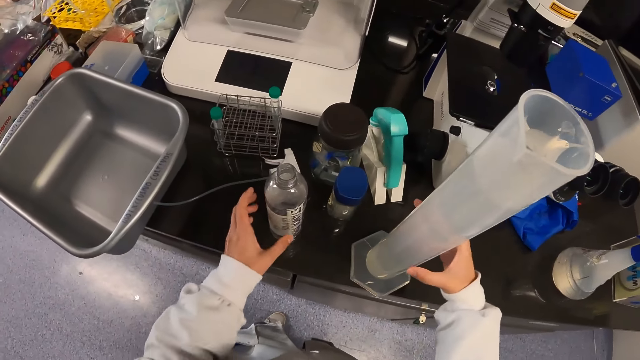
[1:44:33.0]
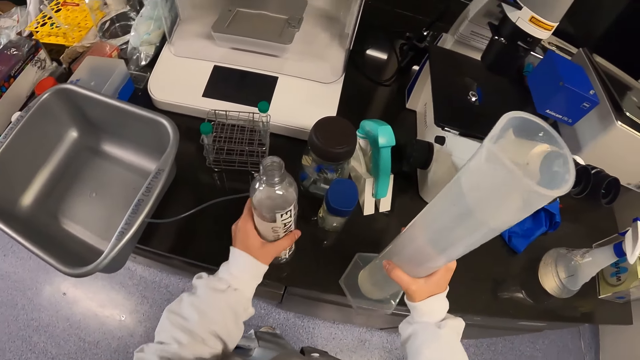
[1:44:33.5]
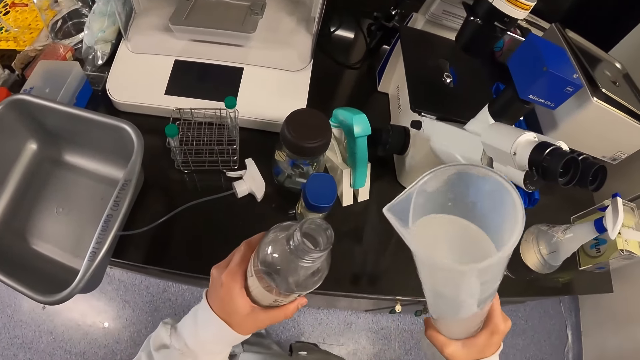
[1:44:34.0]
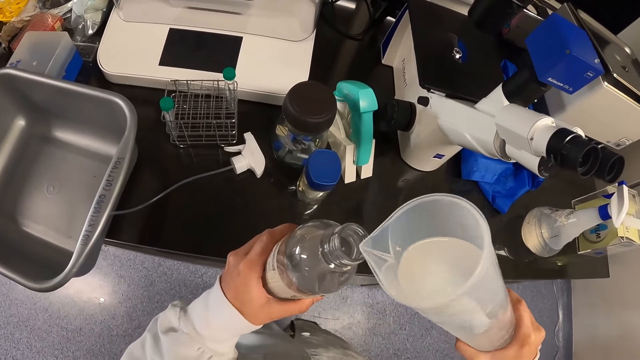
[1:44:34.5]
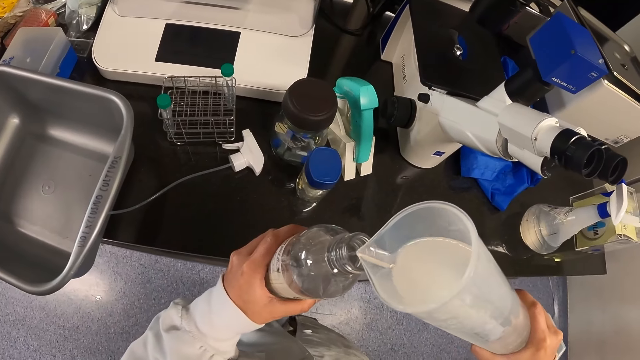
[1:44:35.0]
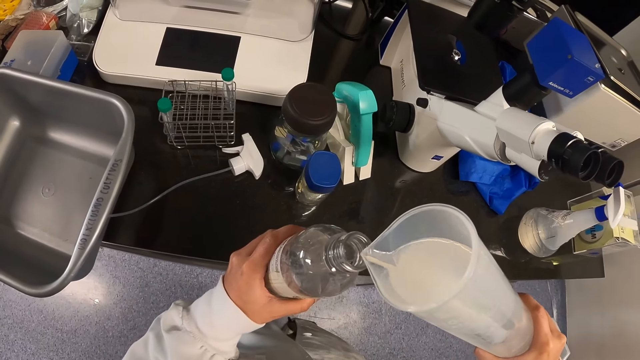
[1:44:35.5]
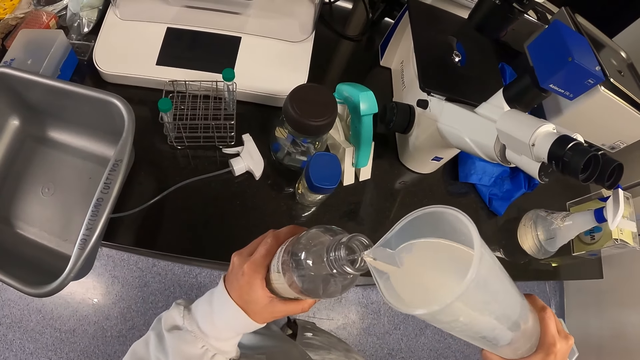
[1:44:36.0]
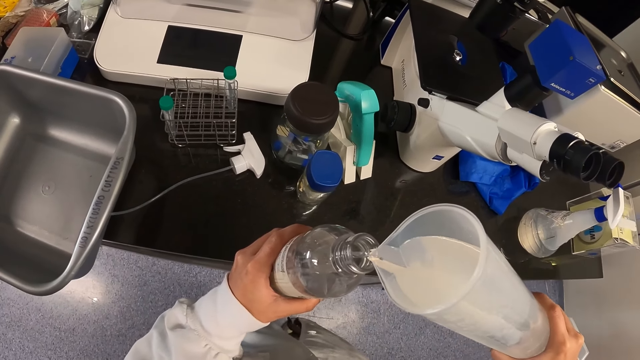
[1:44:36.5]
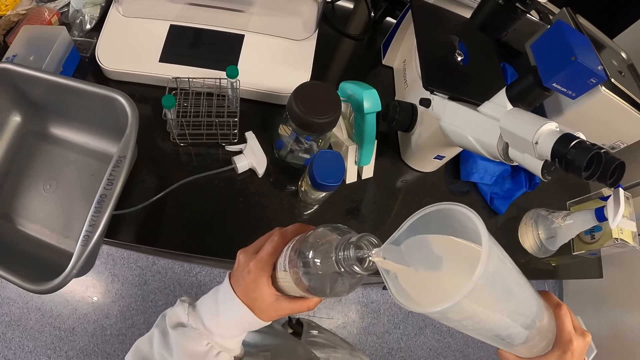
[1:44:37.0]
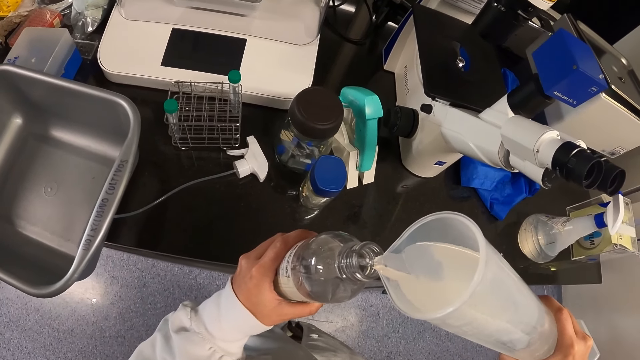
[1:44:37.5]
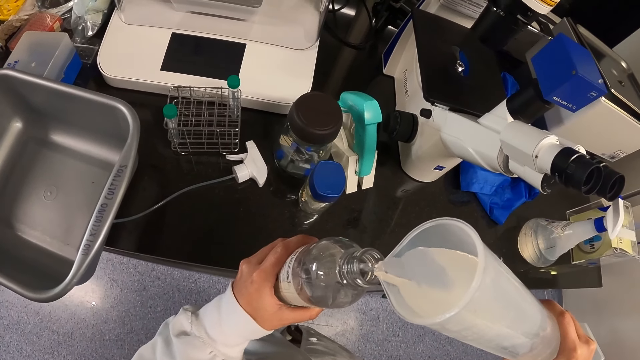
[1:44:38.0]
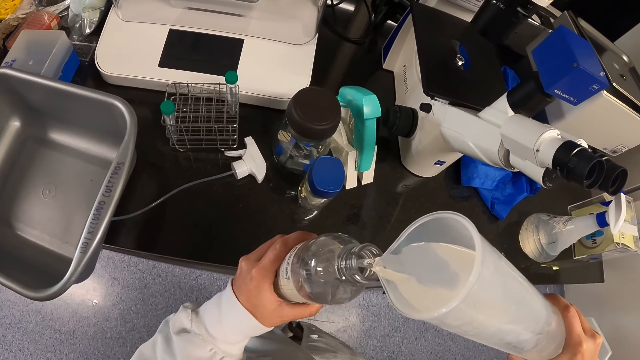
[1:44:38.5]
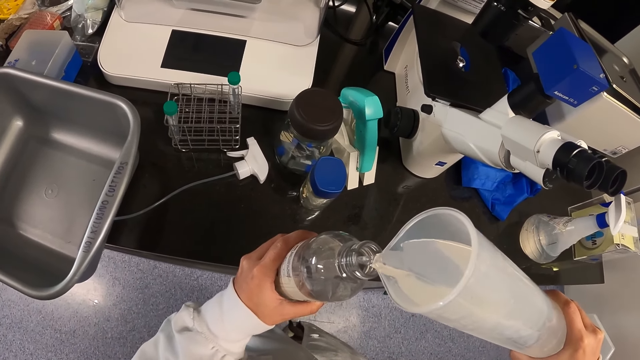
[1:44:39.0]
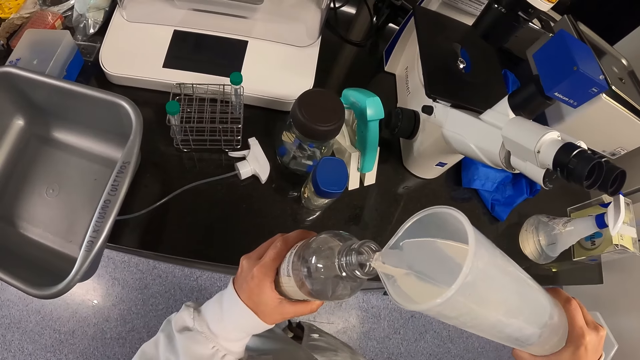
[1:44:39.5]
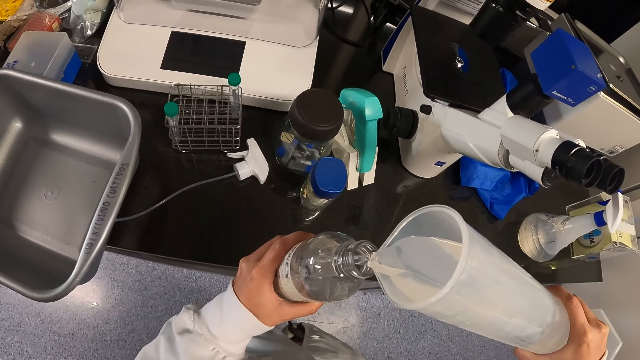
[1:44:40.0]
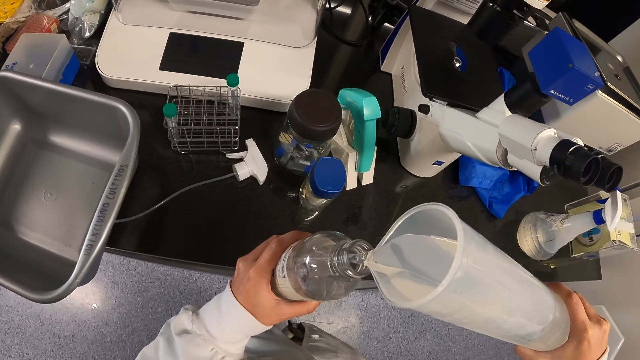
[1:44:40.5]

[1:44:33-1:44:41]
The camera wearer picks up the container from the table. They put water from the flask into the container.

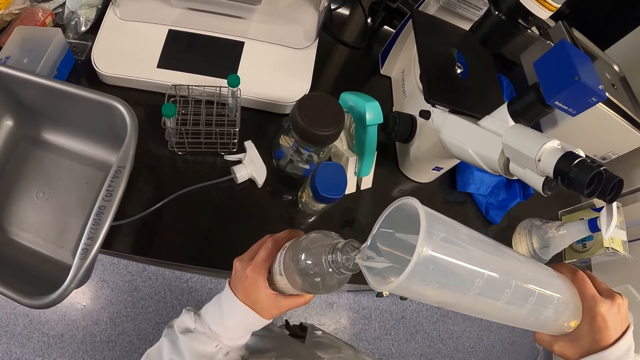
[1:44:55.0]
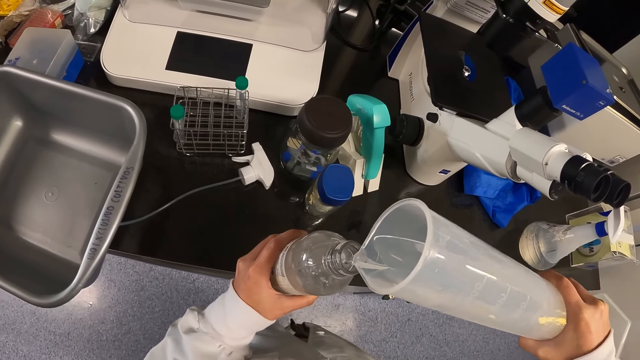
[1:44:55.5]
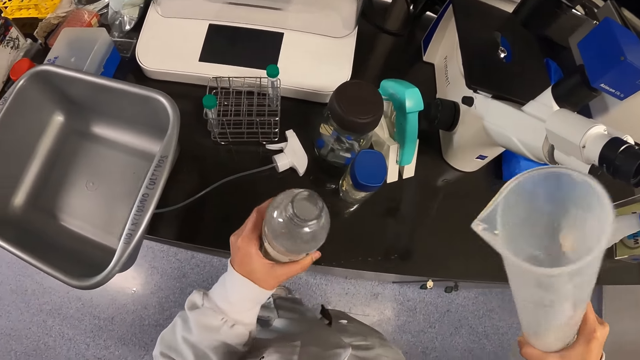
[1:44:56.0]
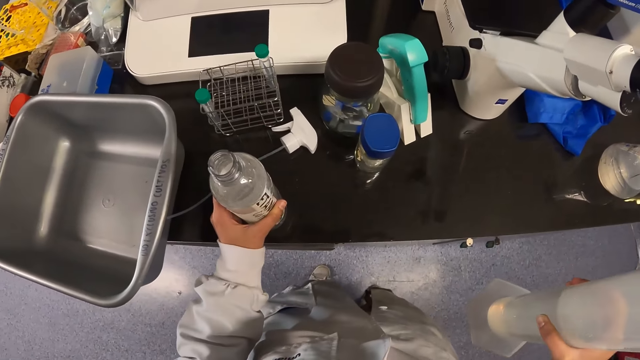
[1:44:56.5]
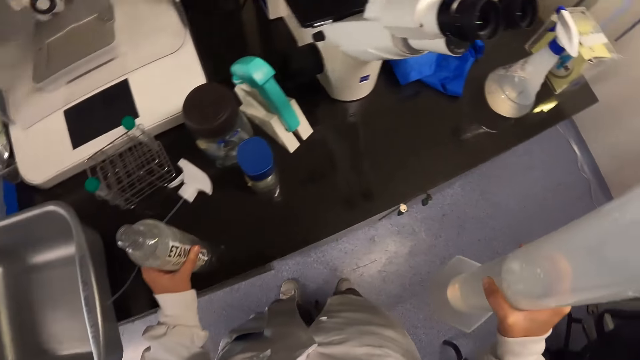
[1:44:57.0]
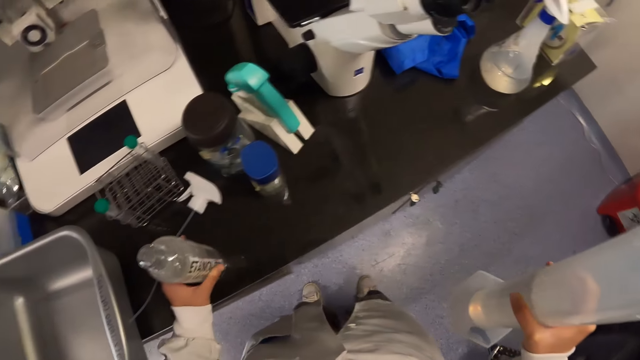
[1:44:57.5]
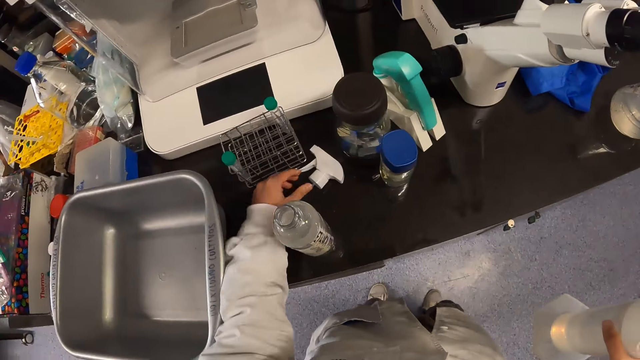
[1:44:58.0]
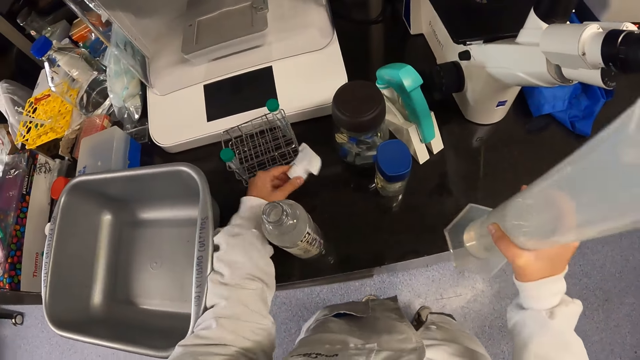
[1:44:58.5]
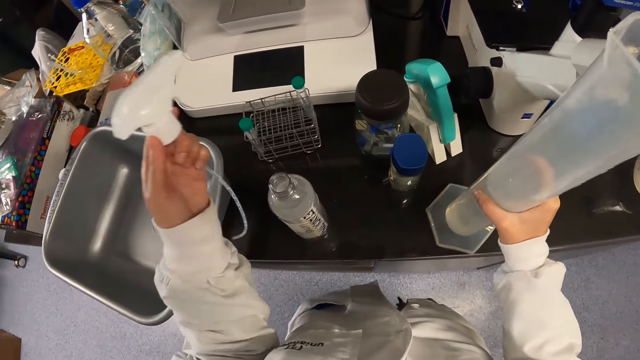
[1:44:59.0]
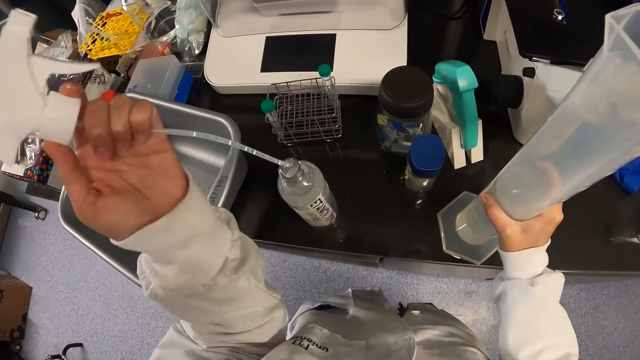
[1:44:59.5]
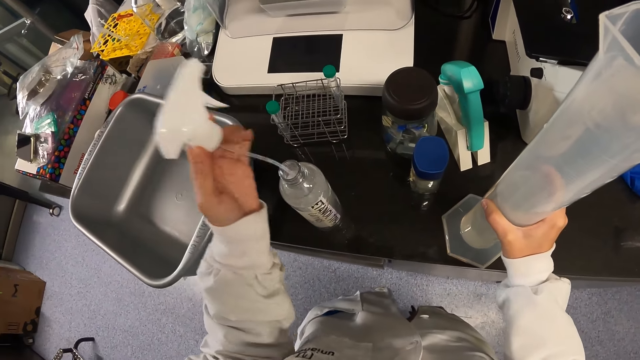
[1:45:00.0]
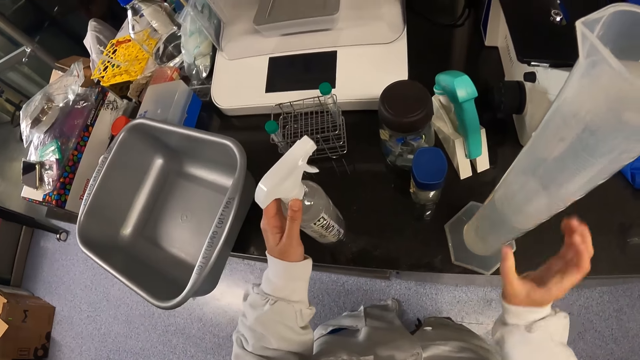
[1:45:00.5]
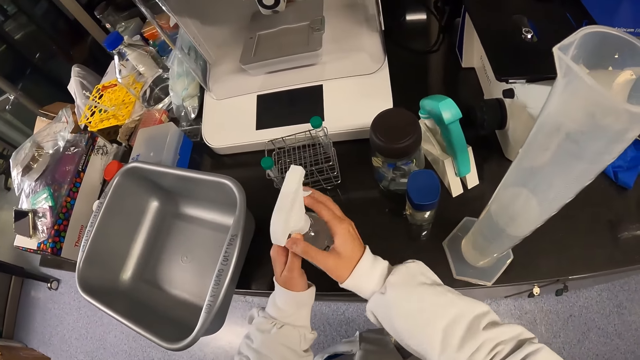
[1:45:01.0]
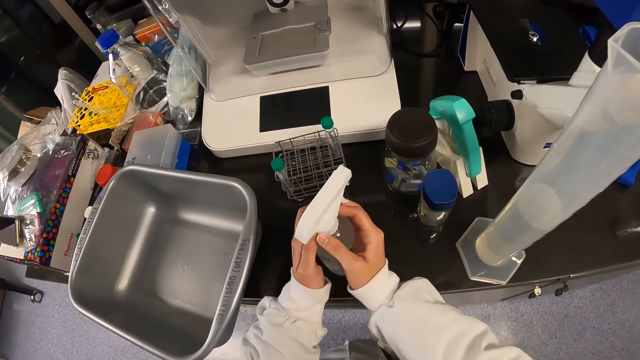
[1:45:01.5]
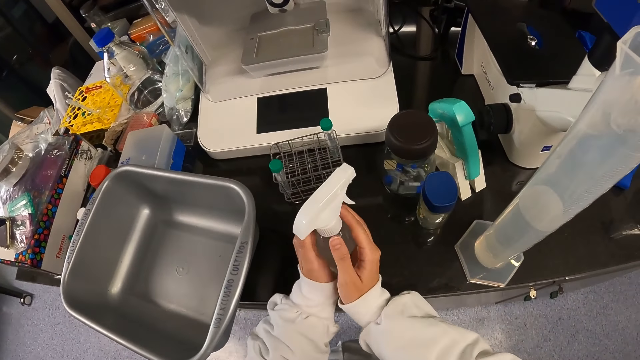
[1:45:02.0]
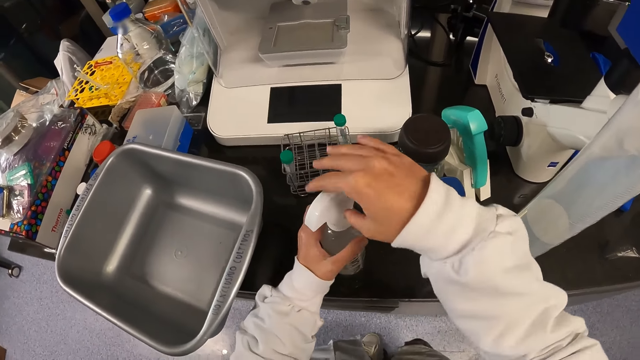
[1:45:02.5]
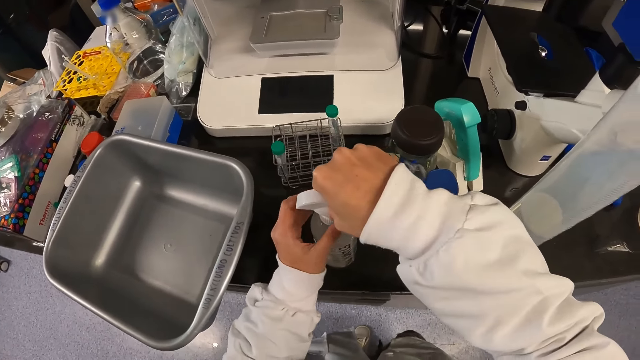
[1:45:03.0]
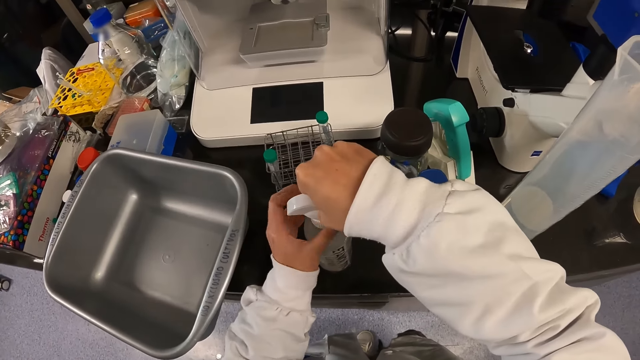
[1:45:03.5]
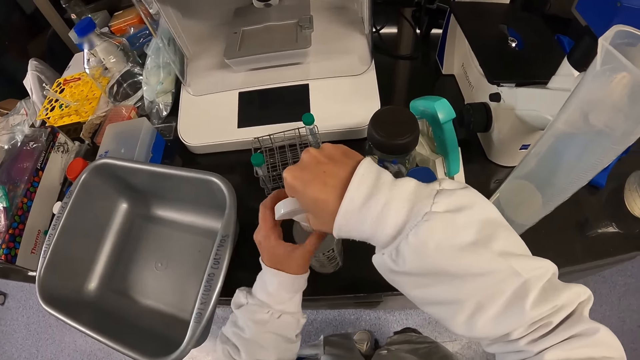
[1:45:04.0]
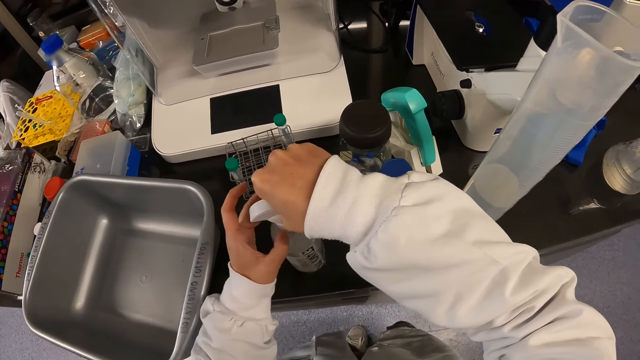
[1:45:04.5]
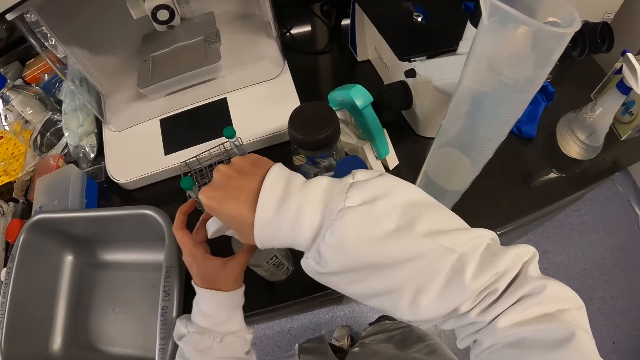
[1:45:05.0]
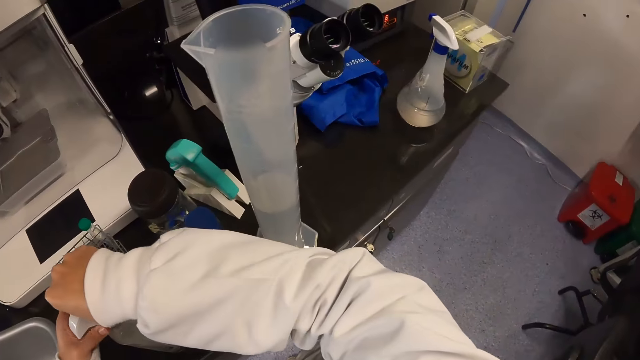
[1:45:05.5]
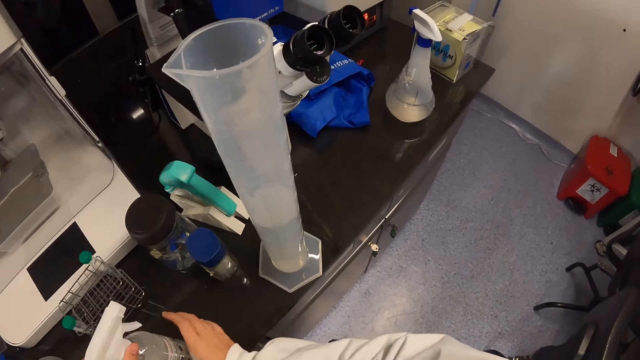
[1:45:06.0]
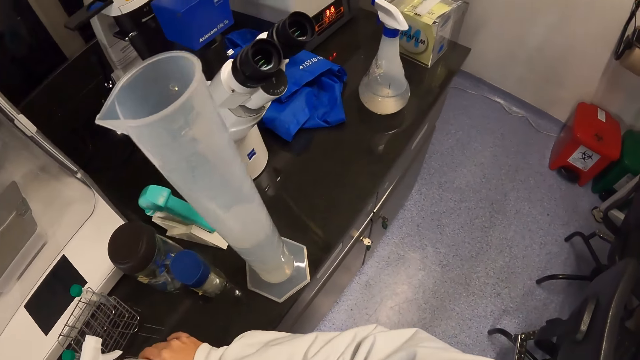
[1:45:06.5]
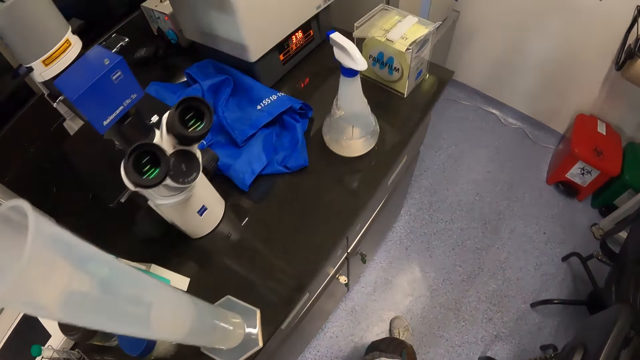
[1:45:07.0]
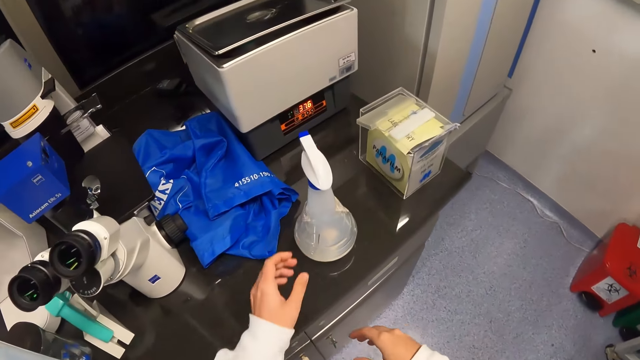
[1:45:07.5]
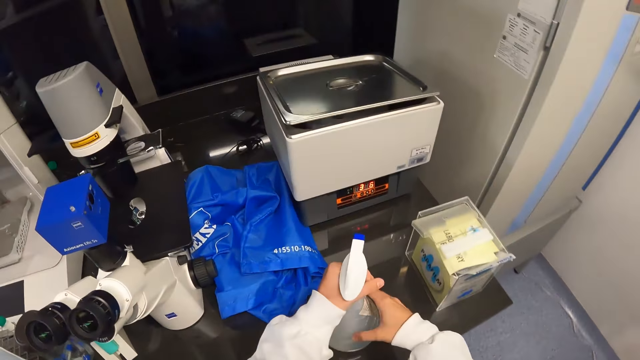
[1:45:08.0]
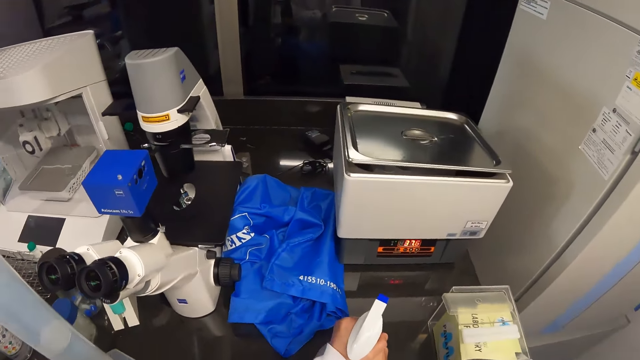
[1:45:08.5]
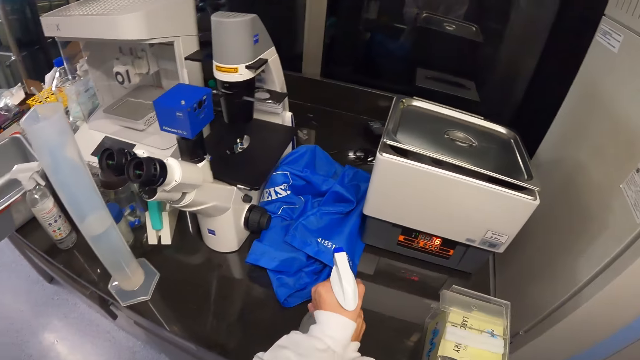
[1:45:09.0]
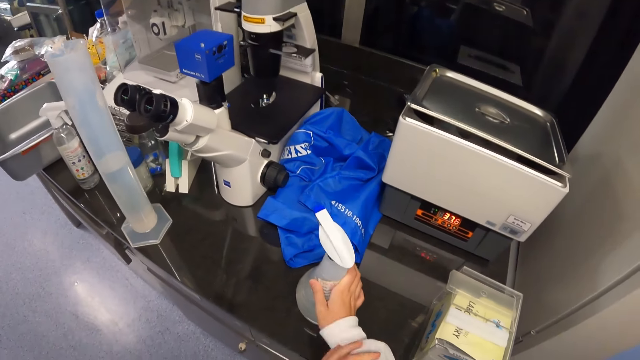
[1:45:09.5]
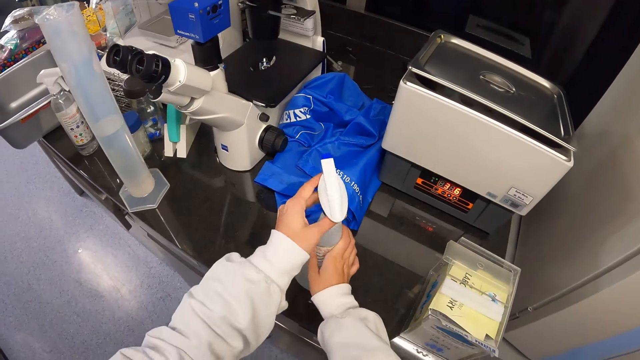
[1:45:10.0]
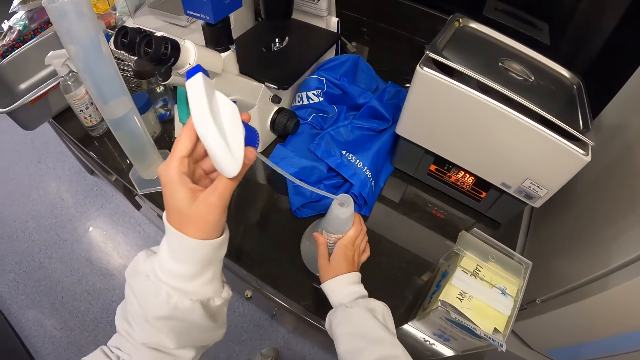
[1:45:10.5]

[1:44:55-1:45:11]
The camera wearer drops the filled container on the countertop. They take the container lid on the countertop. They drop the flask on the countertop. They close the container, tighten the container on the countertop with its lid. They walk around the laboratory. They pick up another container or bottle on the table, open the container lid on the countertop.
